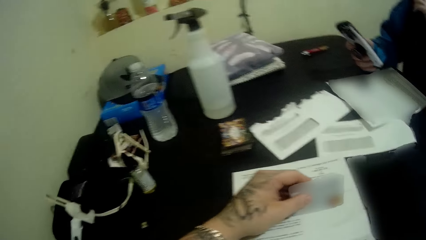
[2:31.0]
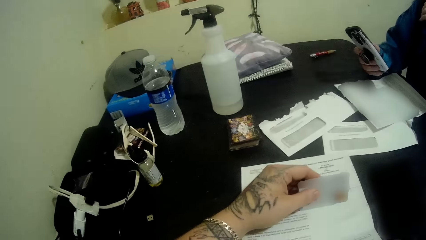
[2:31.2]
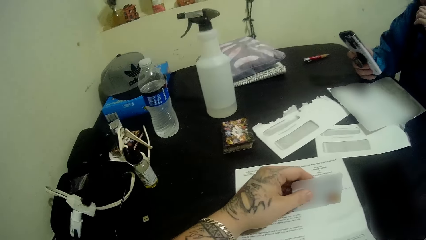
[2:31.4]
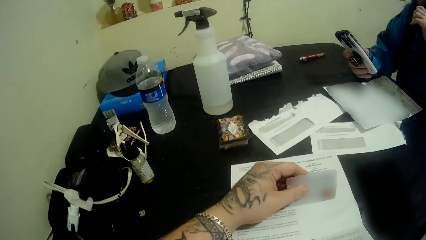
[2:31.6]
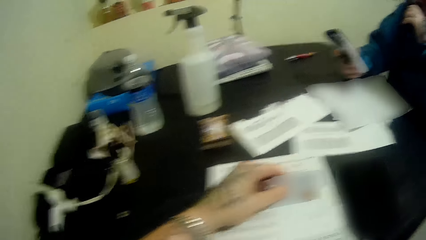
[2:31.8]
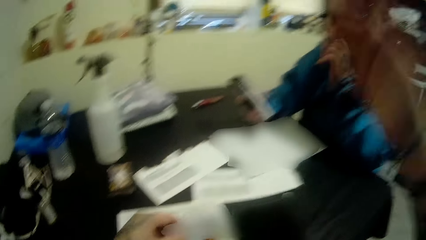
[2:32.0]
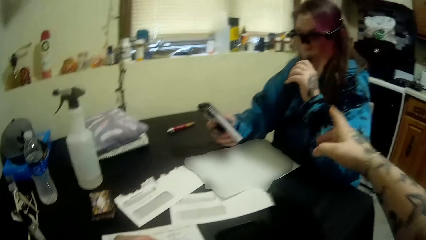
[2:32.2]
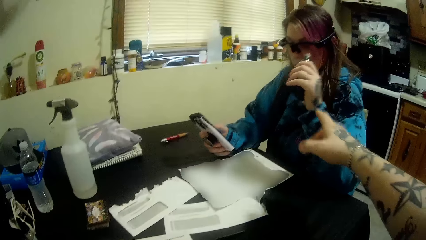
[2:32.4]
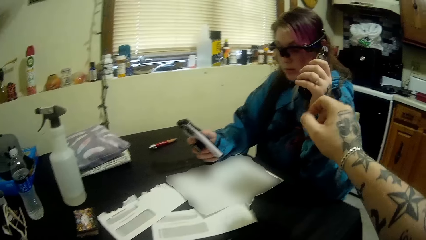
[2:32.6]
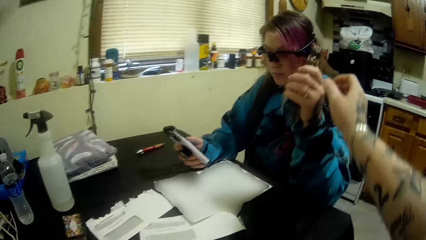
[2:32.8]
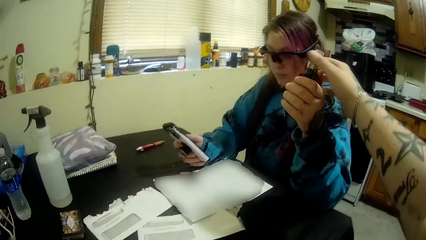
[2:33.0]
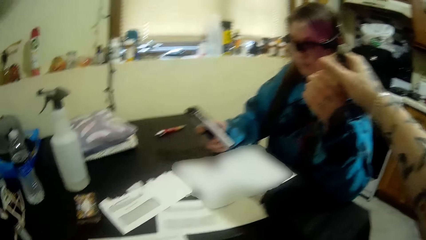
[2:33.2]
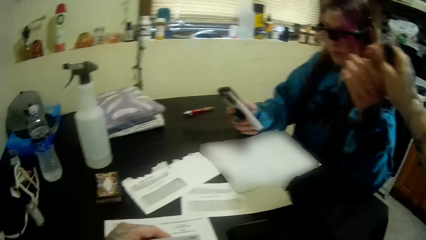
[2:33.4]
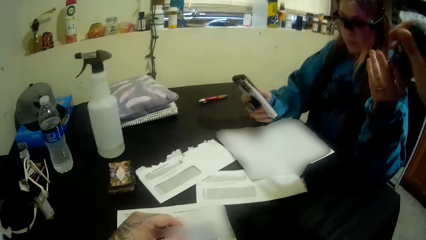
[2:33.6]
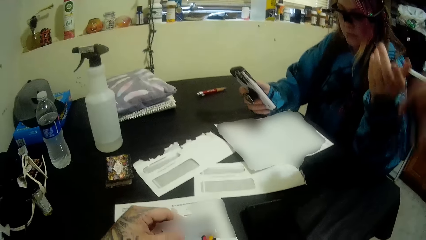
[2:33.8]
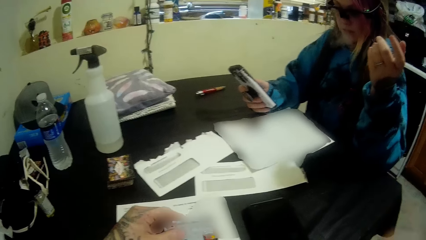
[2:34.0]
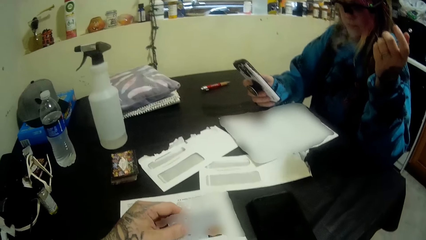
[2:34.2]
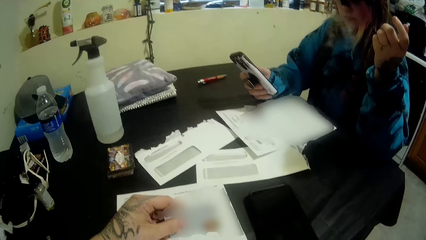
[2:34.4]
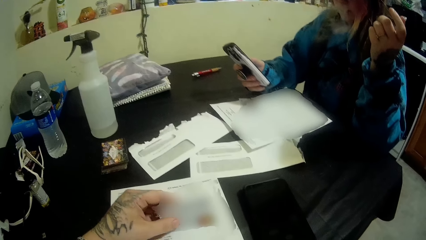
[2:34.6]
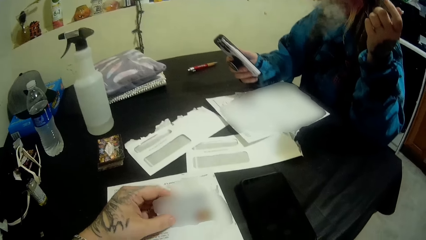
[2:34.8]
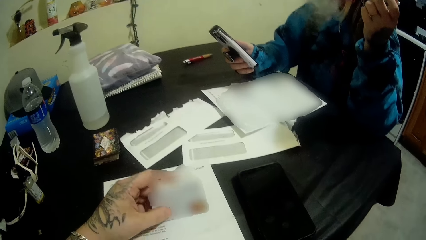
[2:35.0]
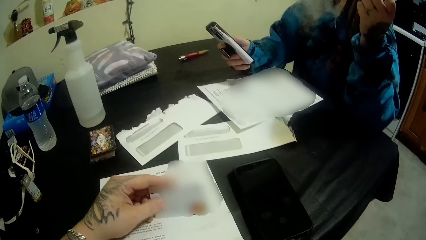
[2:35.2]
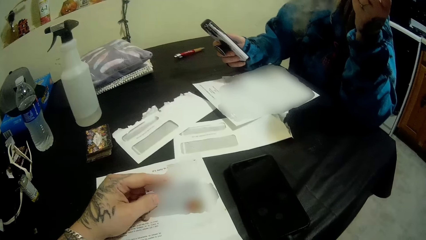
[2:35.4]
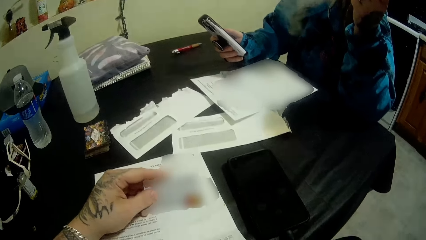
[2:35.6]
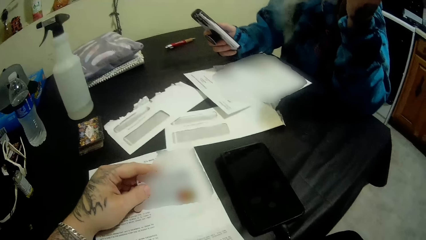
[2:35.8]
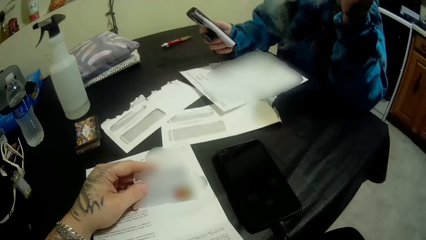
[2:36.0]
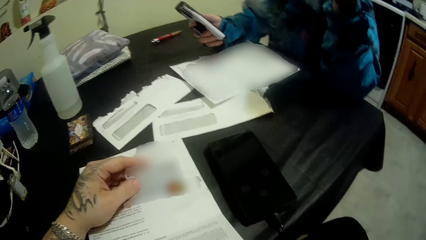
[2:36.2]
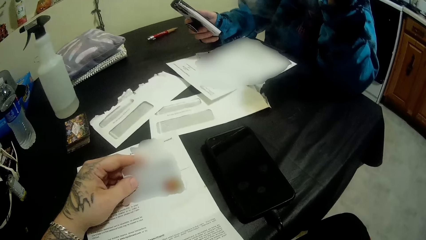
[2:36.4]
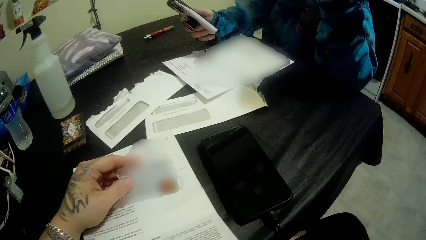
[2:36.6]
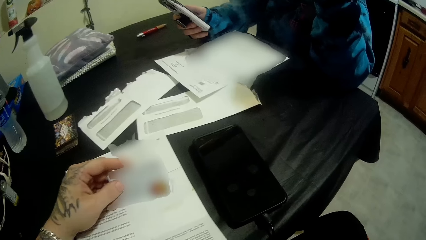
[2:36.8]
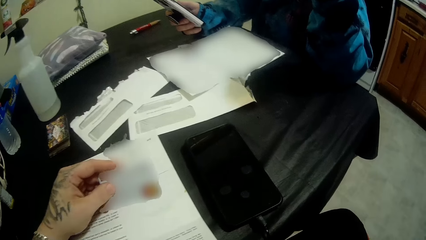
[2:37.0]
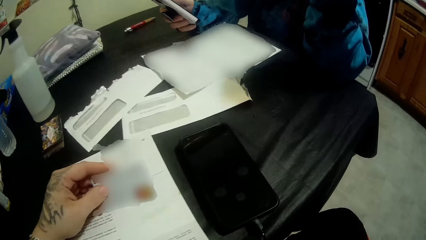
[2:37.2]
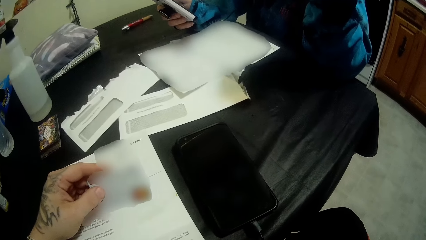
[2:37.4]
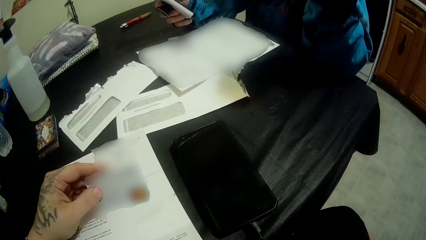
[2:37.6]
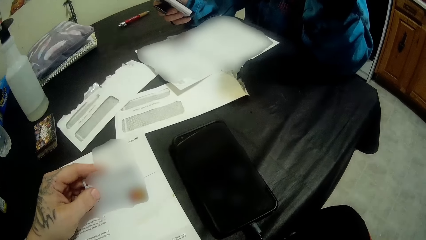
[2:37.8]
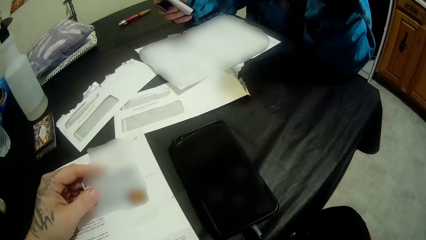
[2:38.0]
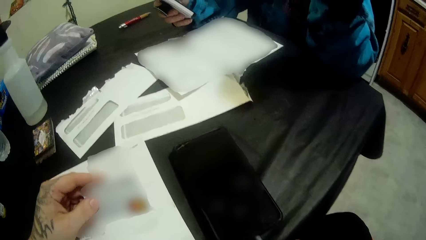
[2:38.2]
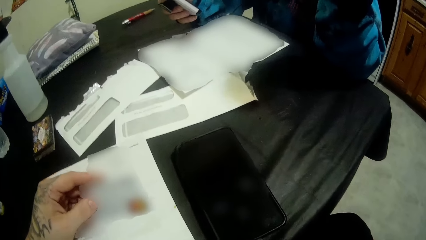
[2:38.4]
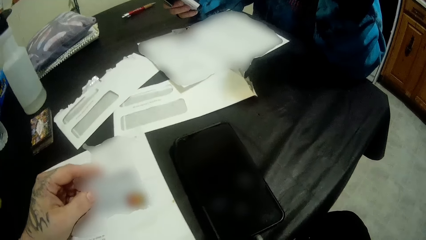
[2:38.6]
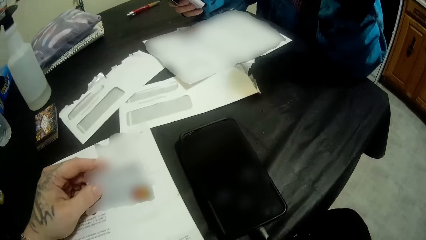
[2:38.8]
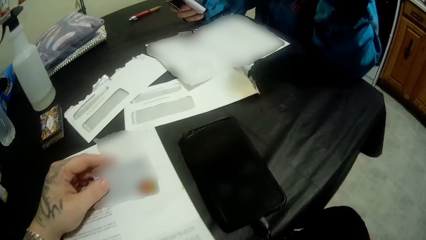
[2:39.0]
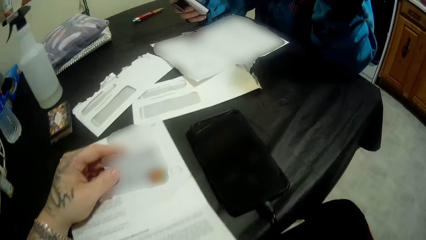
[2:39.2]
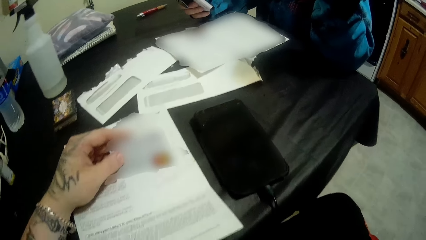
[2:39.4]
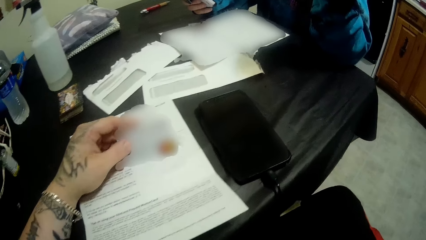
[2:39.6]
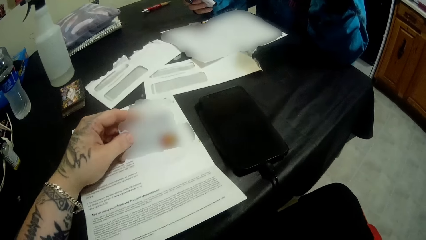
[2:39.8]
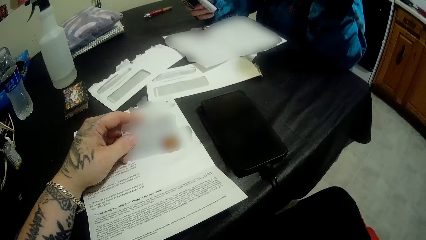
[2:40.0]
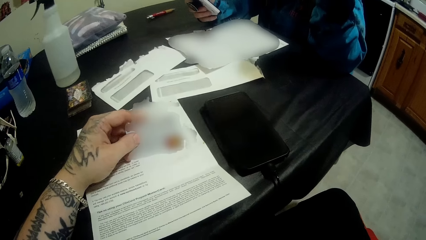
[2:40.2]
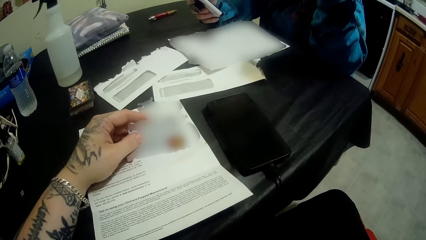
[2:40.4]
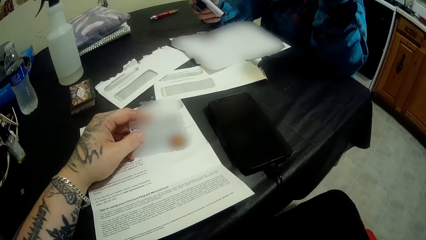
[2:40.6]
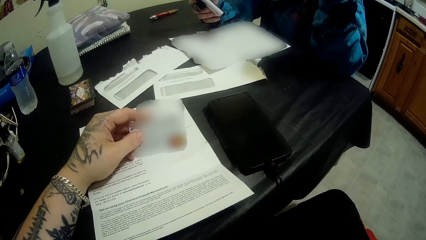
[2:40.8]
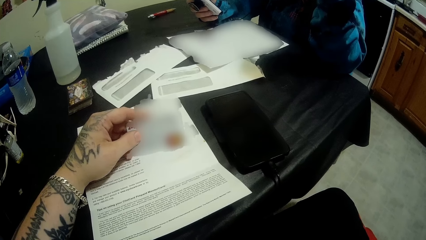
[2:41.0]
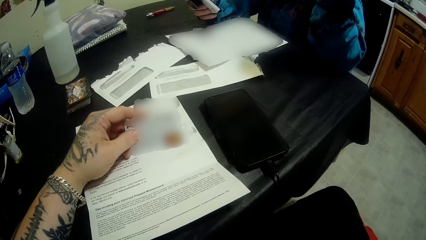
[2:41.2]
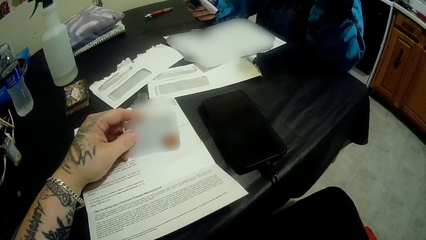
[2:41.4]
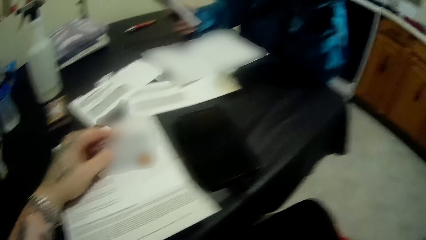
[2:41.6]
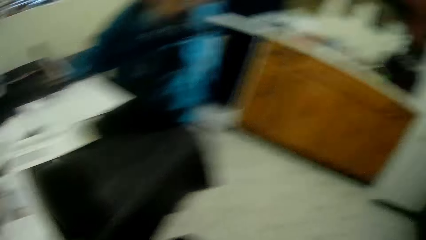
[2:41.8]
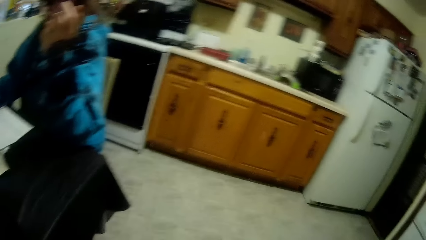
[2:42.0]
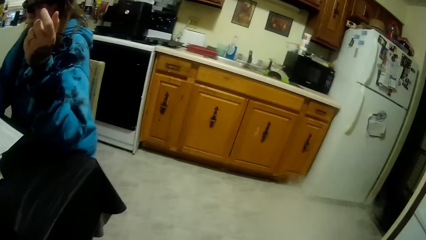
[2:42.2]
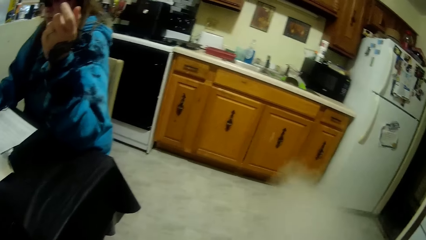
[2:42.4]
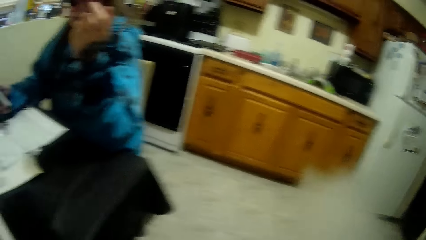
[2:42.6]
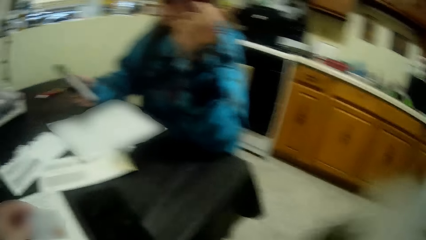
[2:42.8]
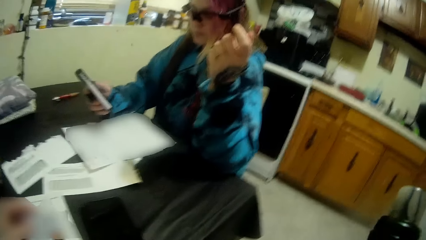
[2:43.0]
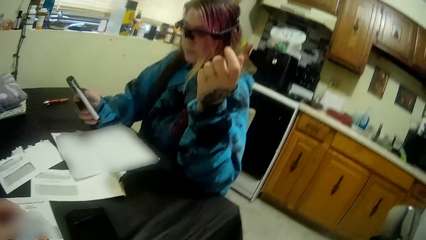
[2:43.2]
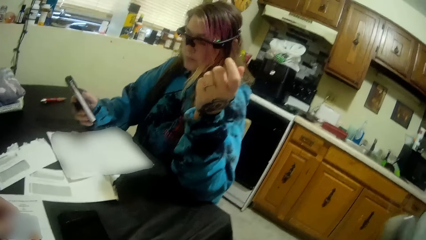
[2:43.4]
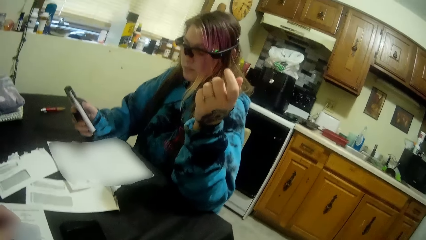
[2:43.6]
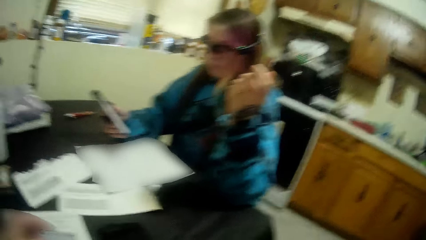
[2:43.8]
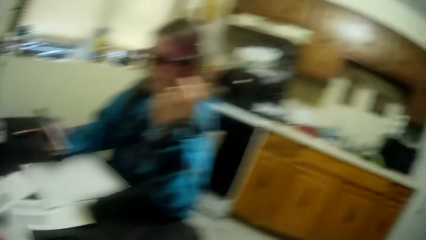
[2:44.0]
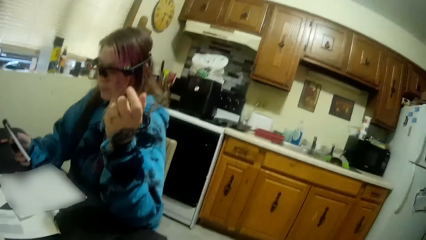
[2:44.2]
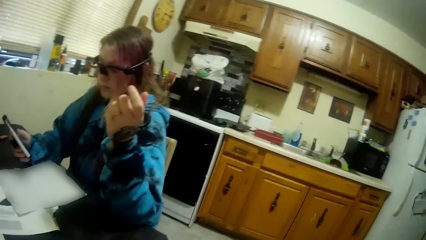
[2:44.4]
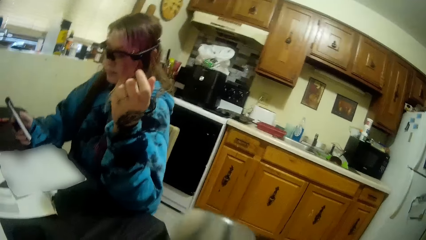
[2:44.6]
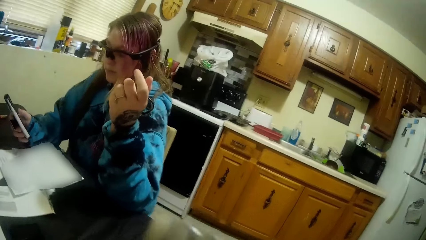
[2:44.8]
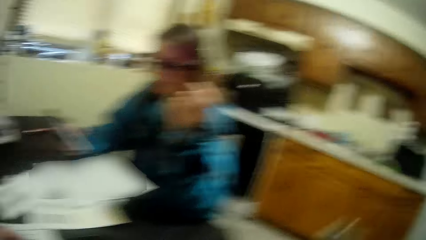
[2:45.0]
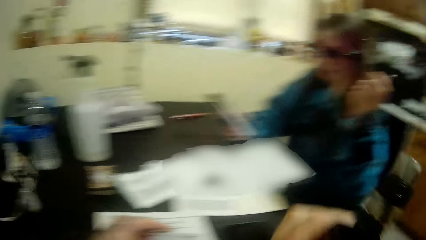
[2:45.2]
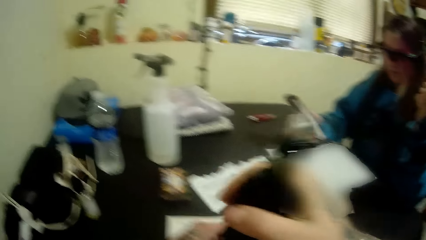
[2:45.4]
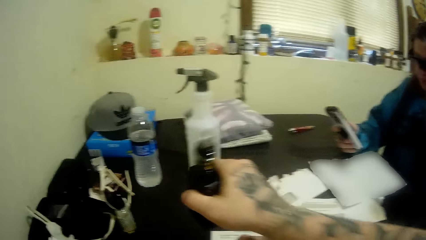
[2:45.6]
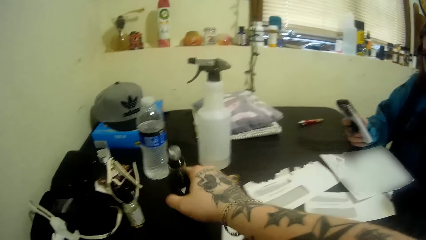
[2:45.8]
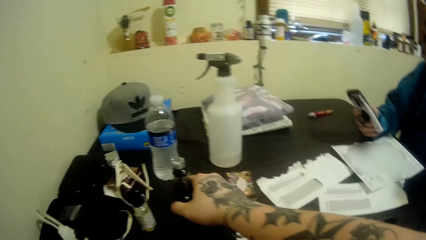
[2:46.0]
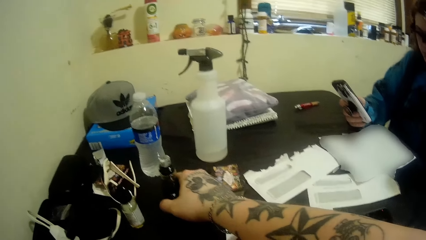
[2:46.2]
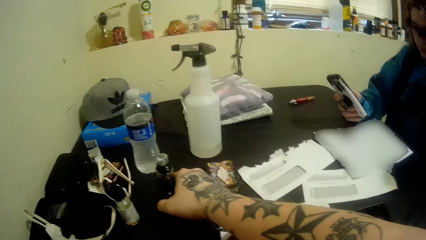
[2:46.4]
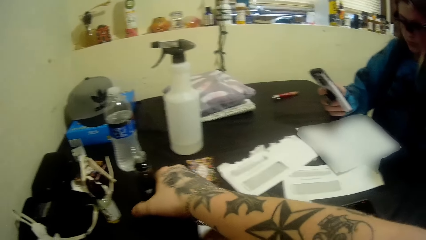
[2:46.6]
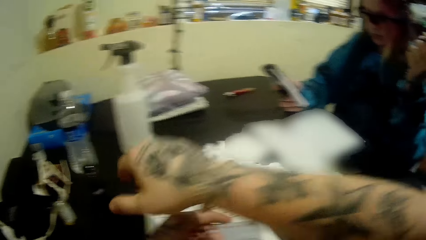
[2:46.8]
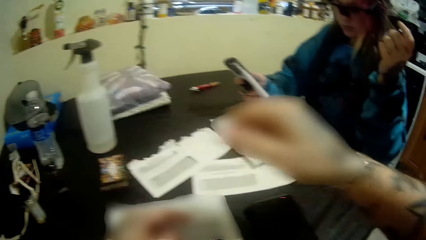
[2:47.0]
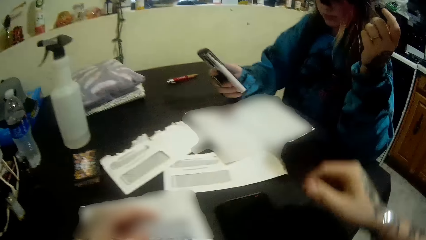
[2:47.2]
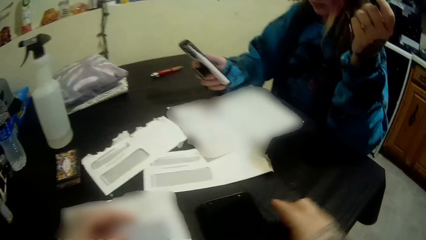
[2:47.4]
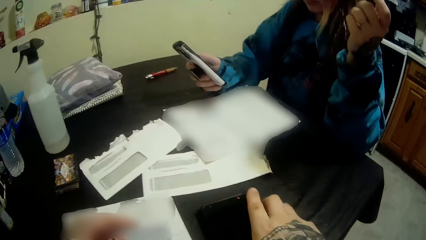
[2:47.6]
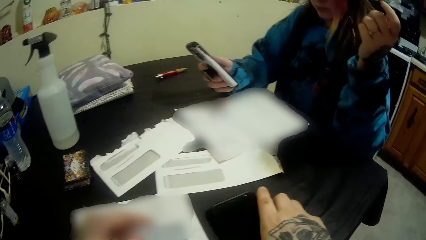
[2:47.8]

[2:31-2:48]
The camera wearer lifts the hand. The woman passes the pipe to the camera wearer. The camera wearer takes the pipe from the woman. They look at the card, look at the cabinet, and look at the woman. They drop the pipe on the table.
